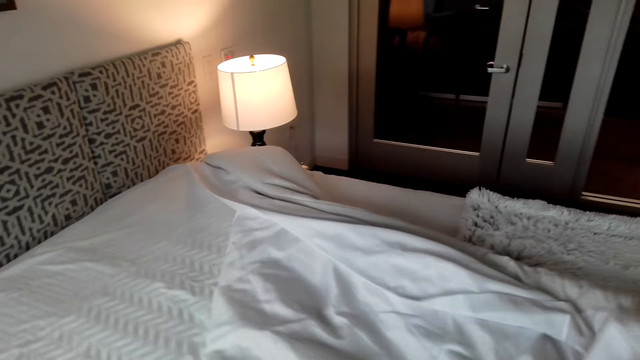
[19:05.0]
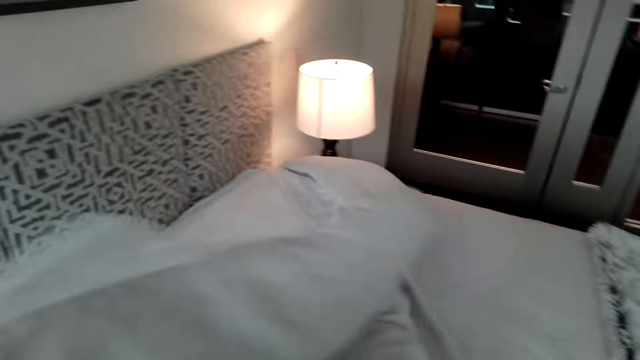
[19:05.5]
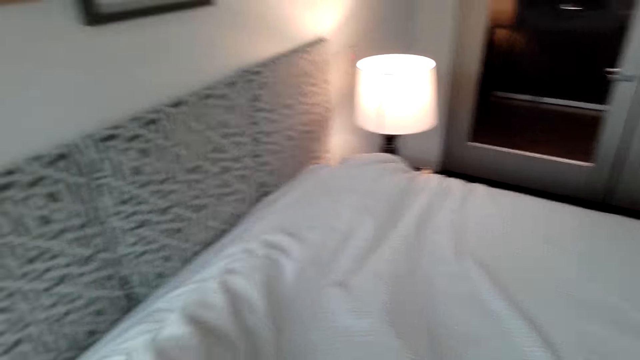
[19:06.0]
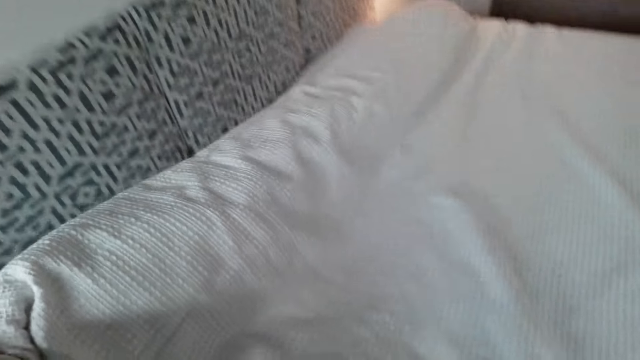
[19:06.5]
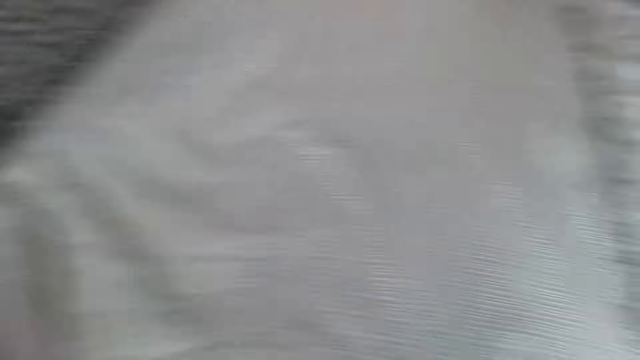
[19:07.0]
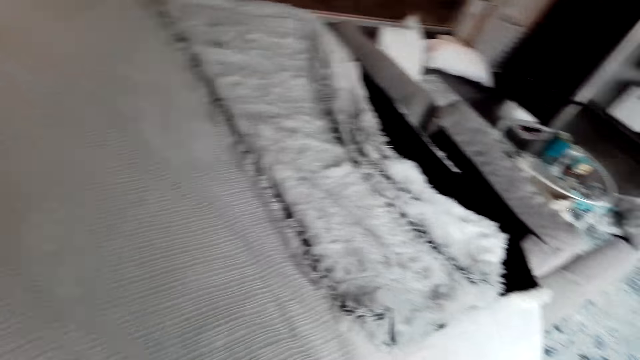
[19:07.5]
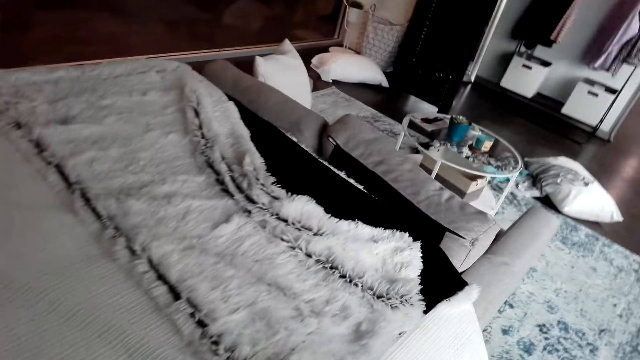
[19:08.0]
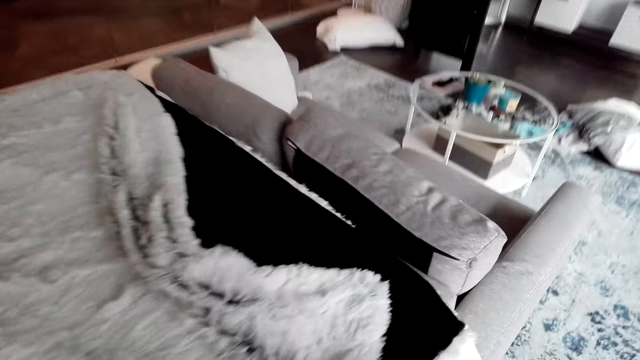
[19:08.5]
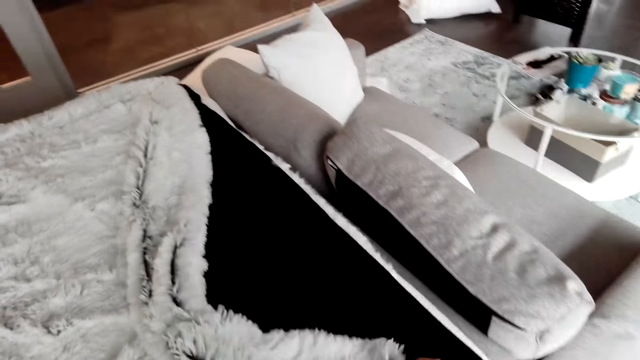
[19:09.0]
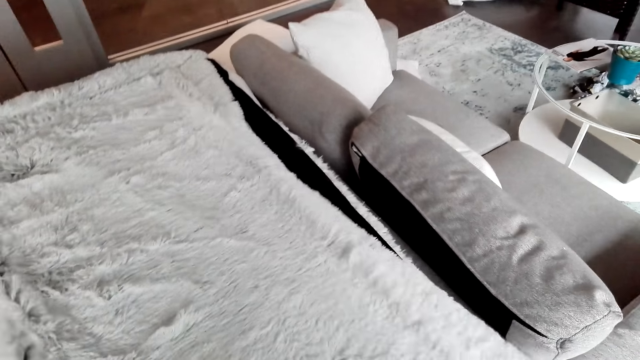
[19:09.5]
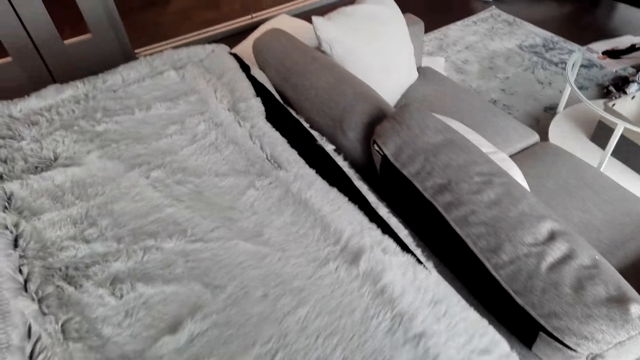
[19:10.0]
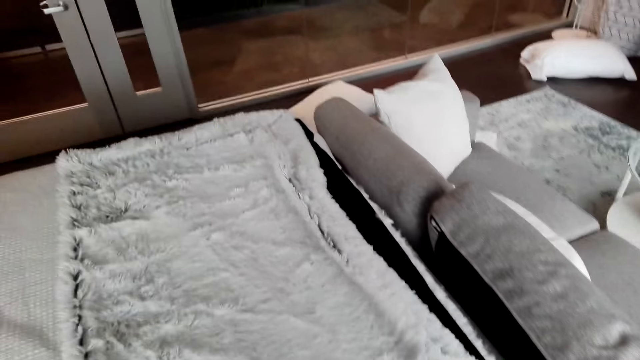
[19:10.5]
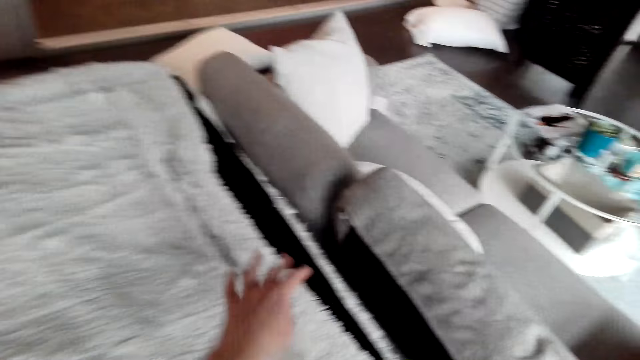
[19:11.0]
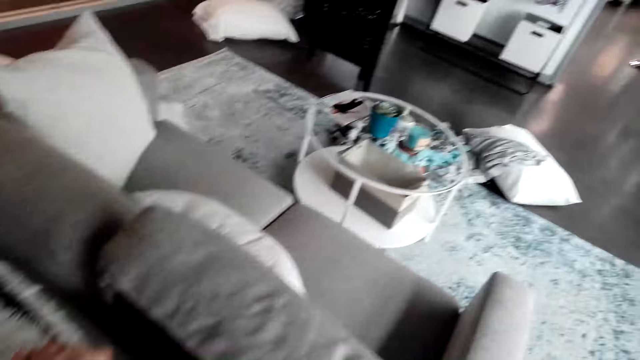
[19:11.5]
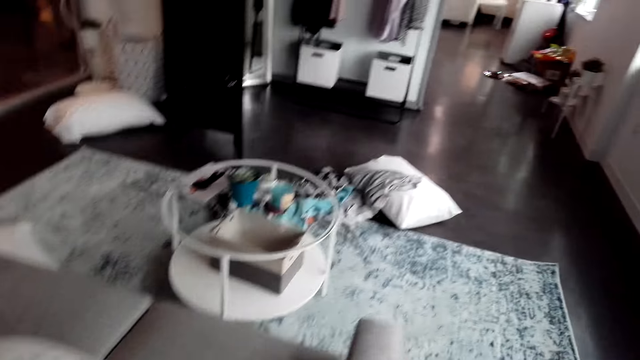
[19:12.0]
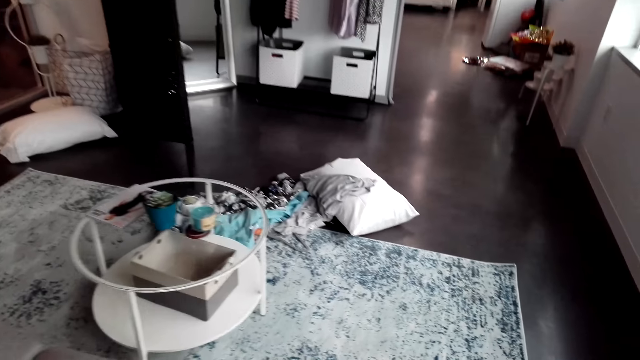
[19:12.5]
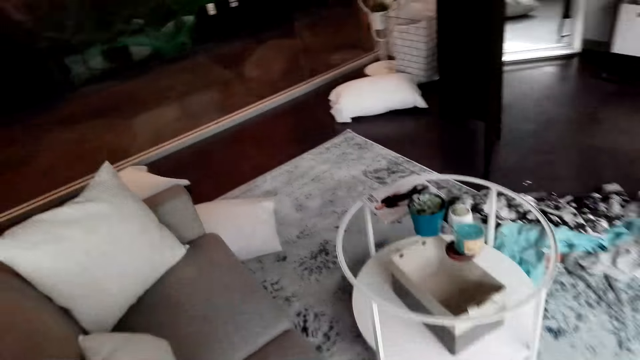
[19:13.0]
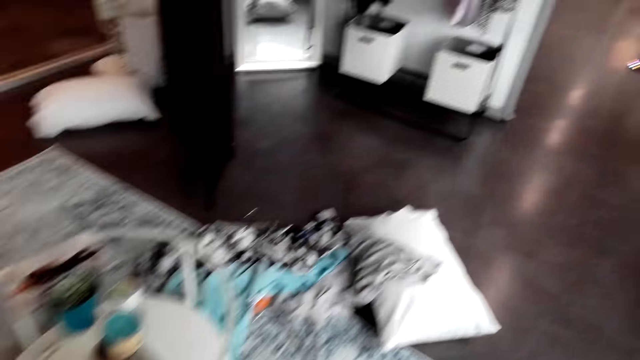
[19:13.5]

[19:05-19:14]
The camera wearer spreads the bed.

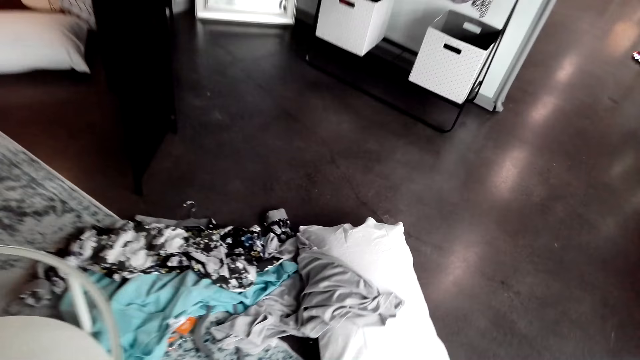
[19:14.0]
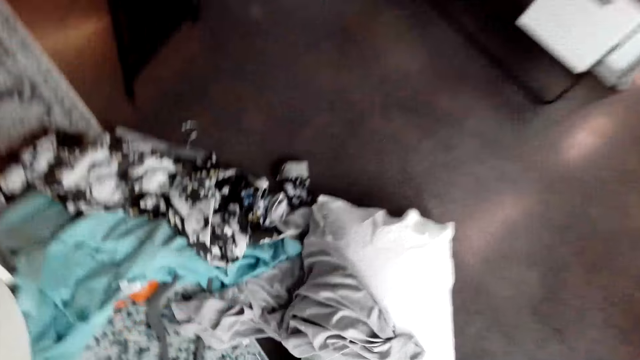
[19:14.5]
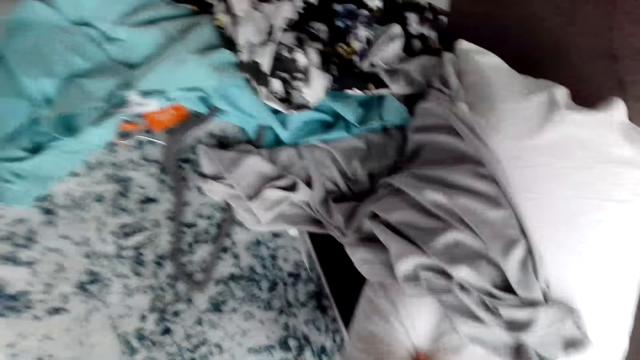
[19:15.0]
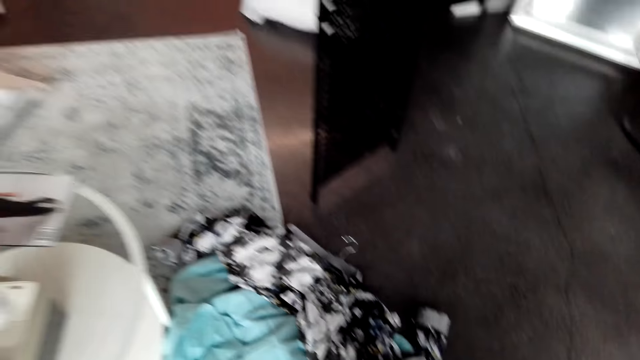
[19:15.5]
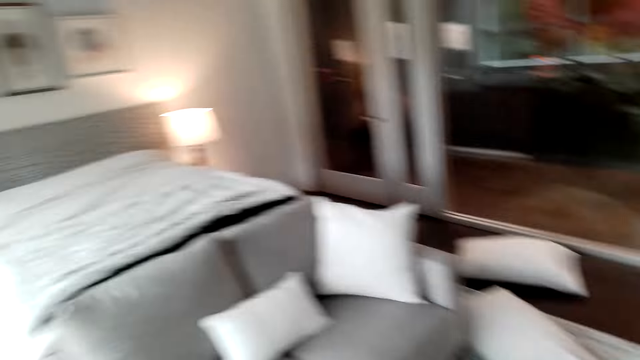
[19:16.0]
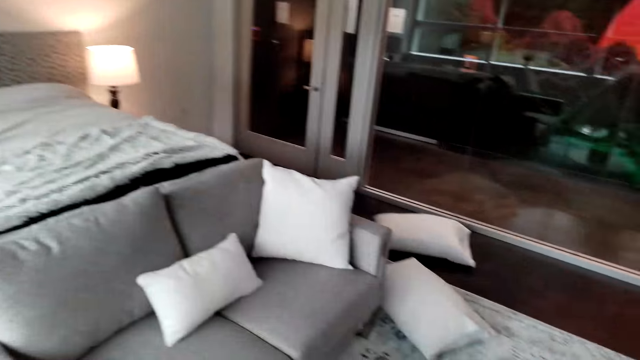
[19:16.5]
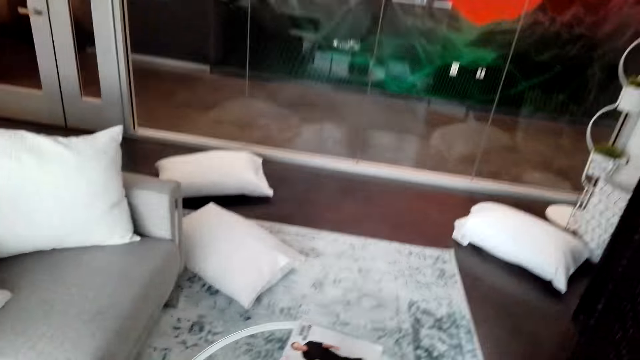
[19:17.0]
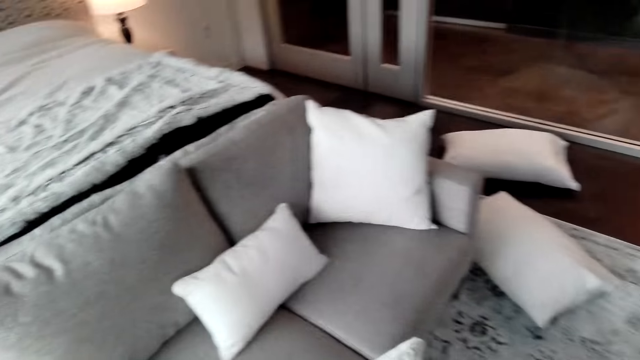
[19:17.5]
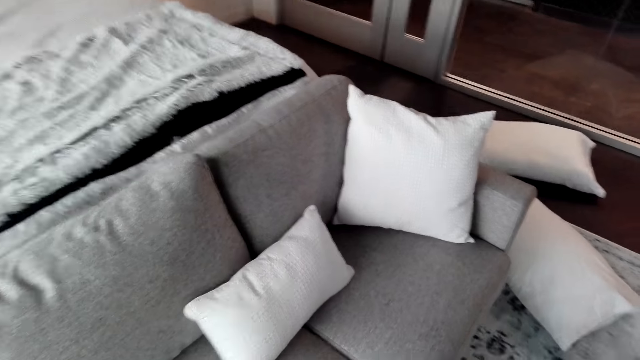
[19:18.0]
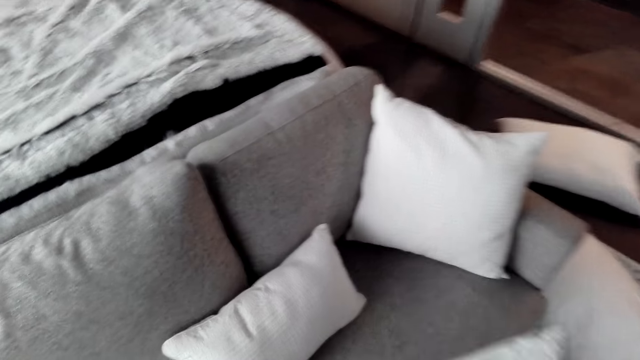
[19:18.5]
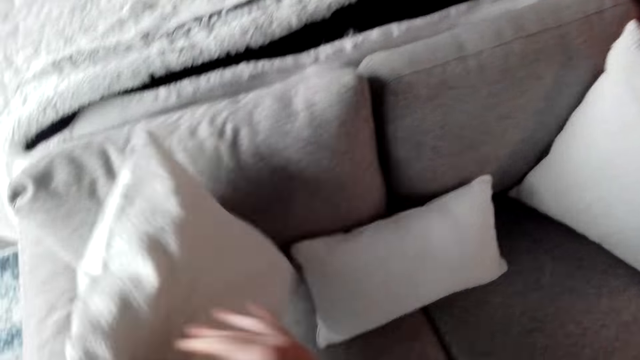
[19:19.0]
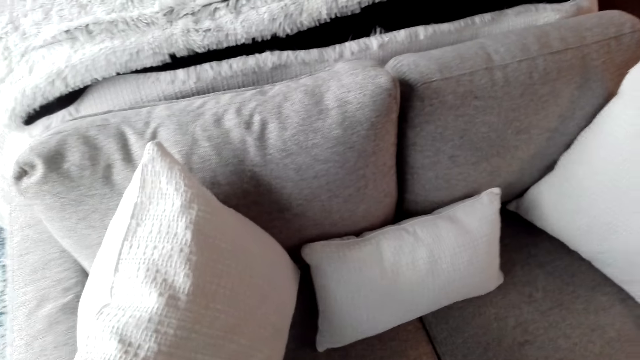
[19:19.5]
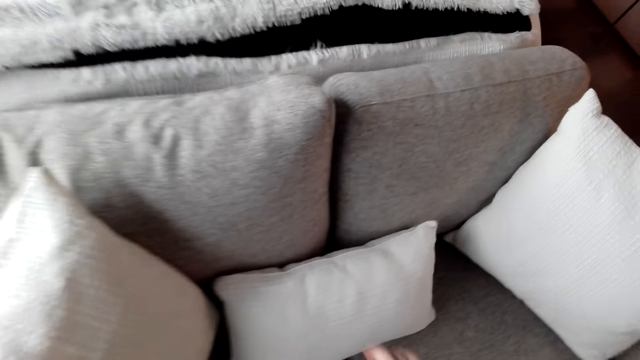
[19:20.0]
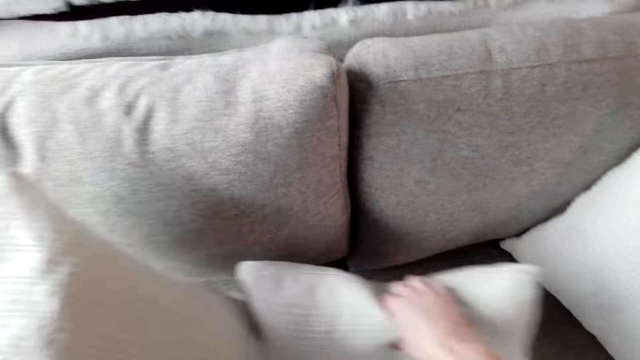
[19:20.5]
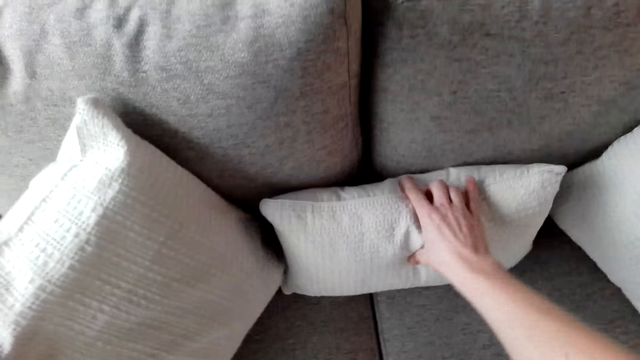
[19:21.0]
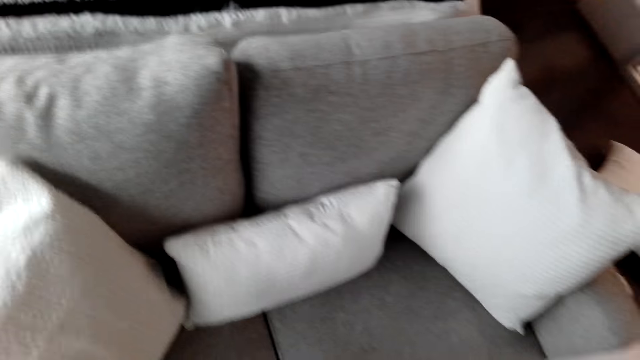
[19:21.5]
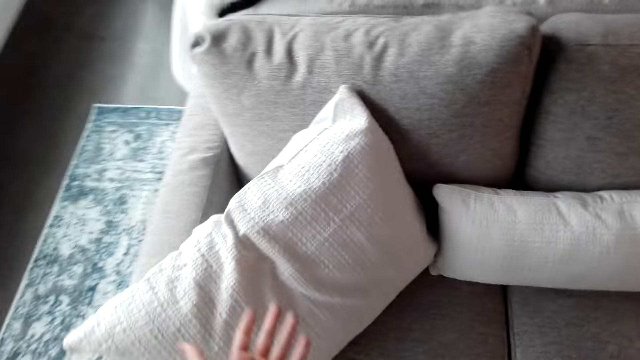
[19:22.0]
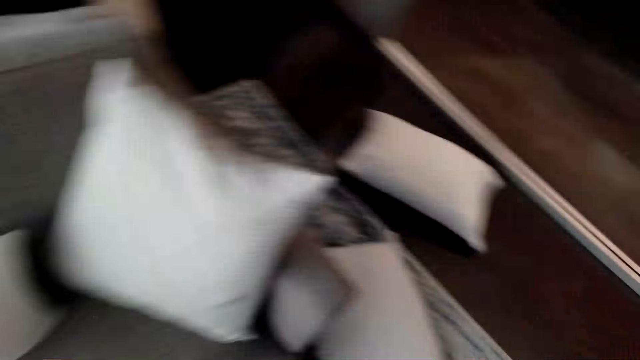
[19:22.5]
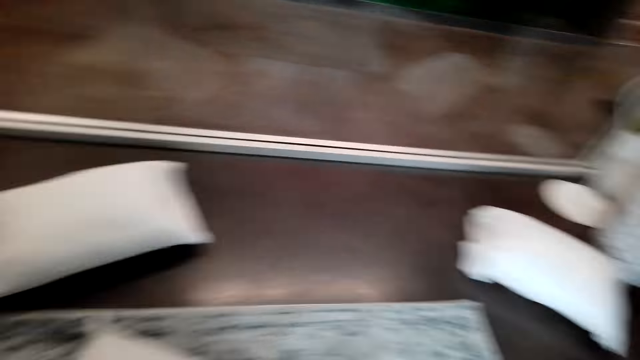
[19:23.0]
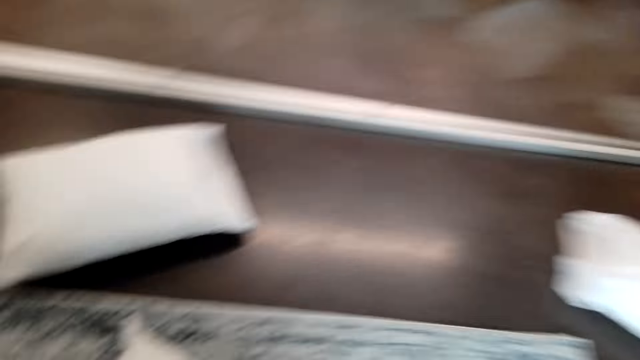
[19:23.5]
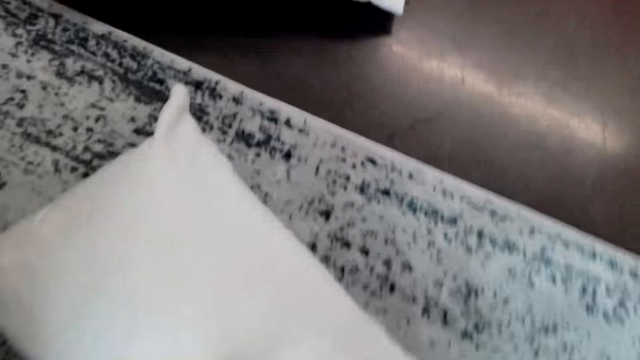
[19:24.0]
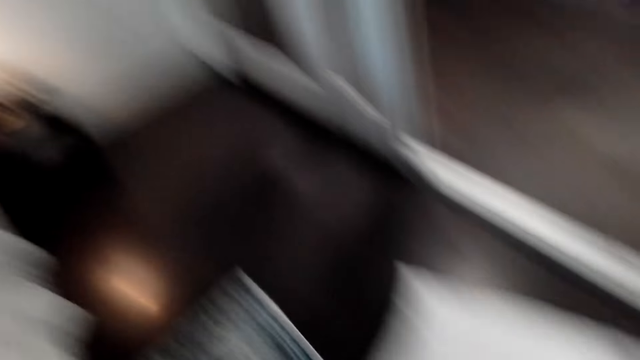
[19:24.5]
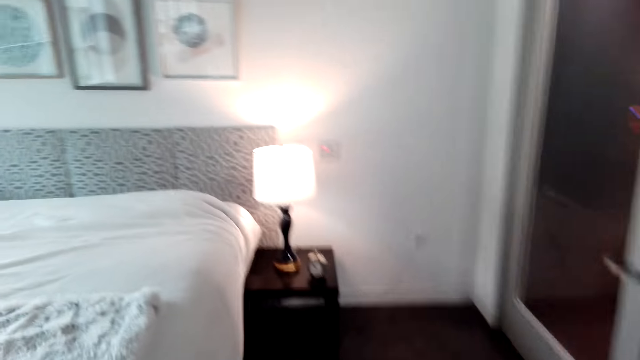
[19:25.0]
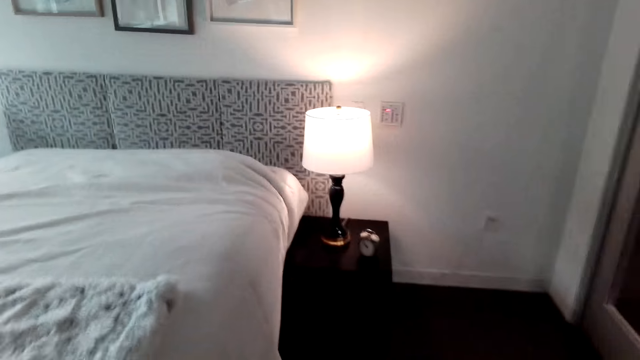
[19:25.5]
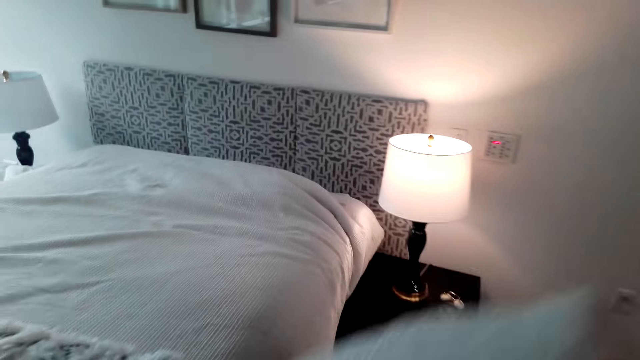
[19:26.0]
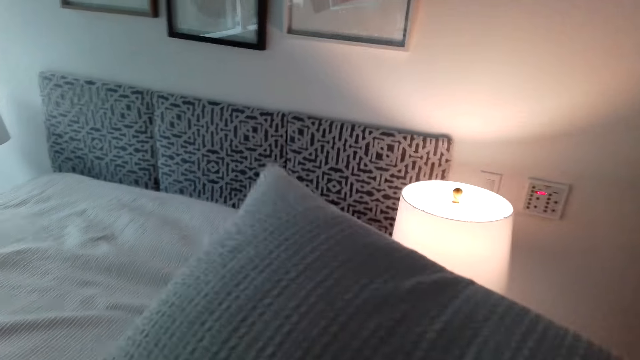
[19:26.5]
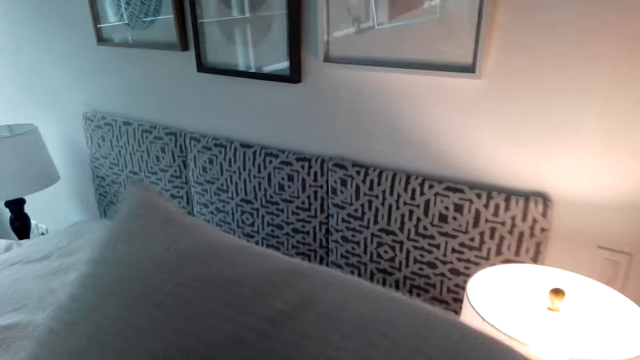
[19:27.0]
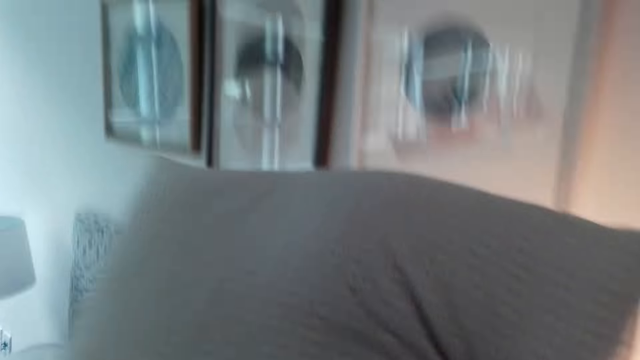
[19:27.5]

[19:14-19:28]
The camera wearer picks up a pillow. They put the pillows on the sofa. They pick up the pillows from the table.
